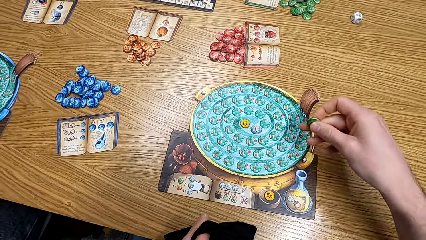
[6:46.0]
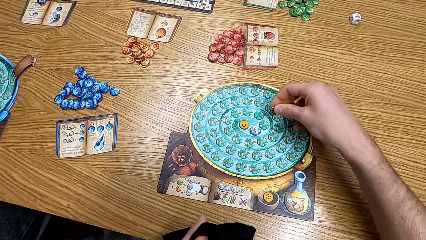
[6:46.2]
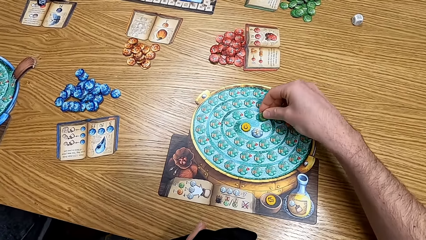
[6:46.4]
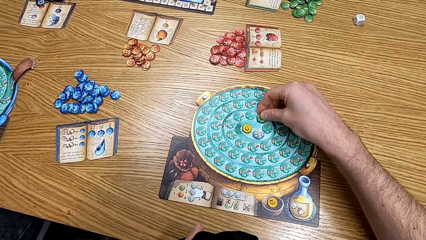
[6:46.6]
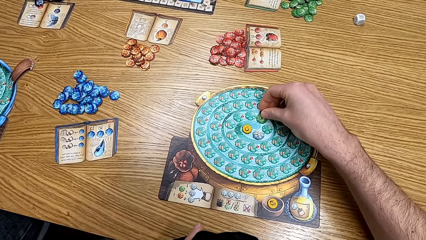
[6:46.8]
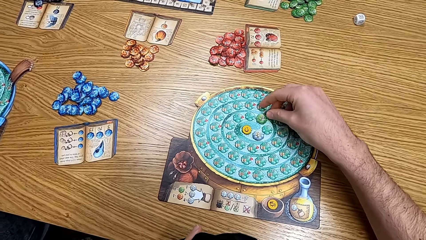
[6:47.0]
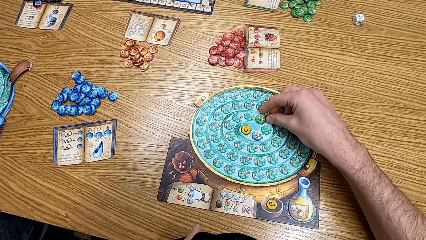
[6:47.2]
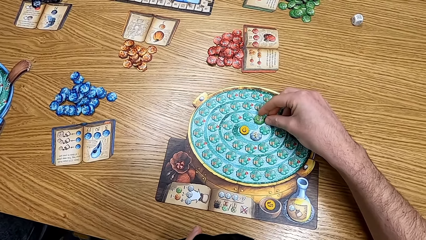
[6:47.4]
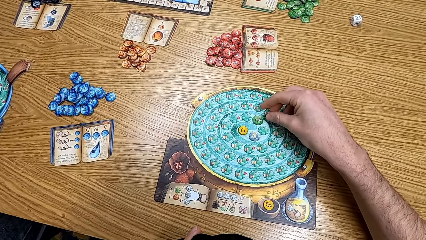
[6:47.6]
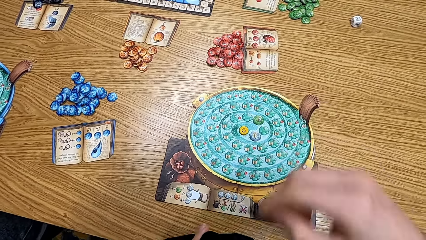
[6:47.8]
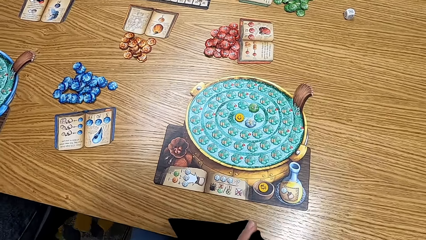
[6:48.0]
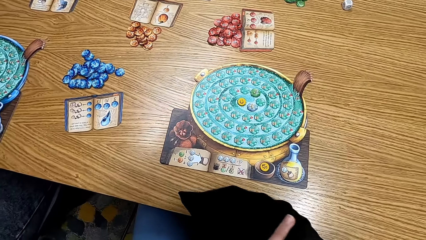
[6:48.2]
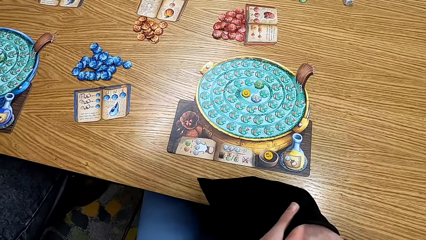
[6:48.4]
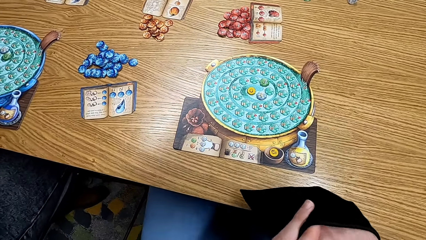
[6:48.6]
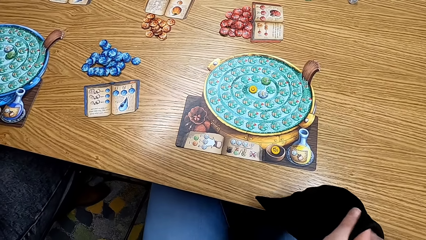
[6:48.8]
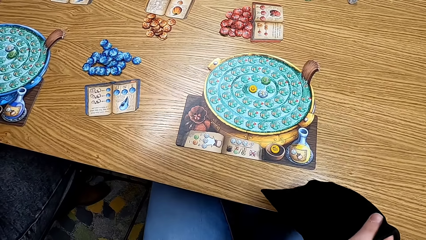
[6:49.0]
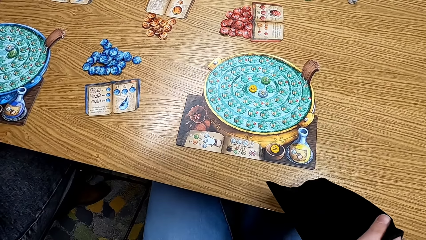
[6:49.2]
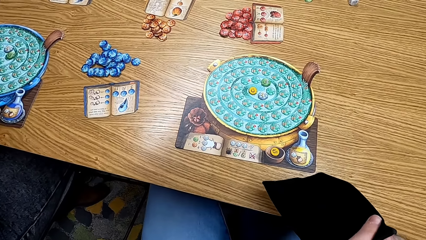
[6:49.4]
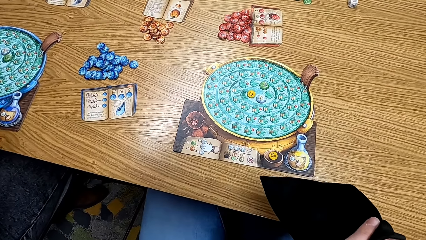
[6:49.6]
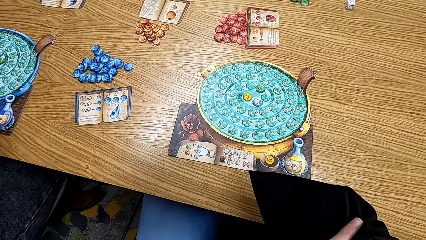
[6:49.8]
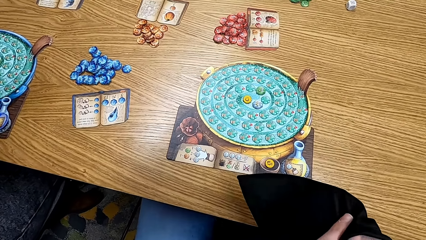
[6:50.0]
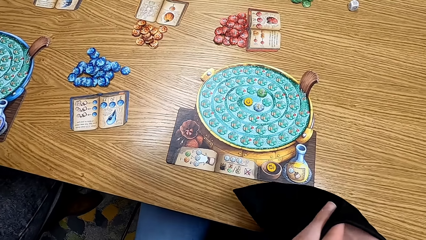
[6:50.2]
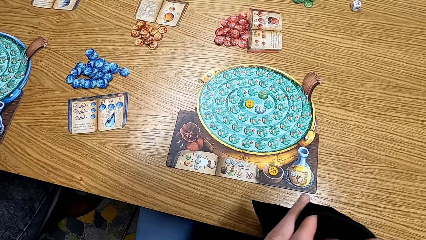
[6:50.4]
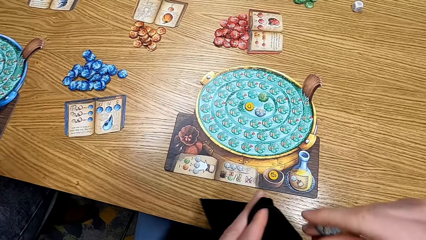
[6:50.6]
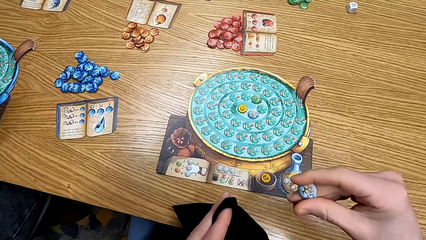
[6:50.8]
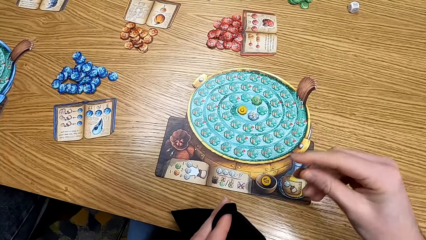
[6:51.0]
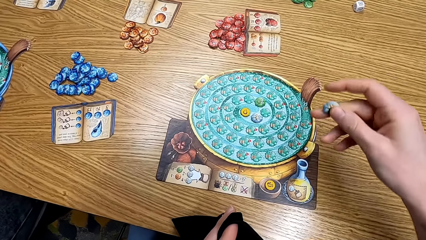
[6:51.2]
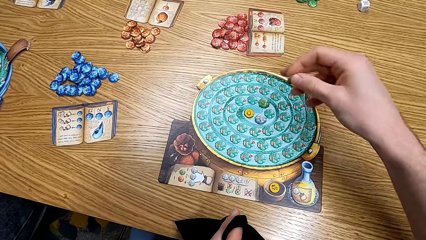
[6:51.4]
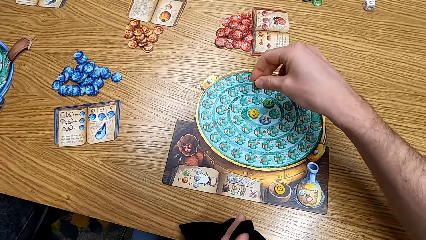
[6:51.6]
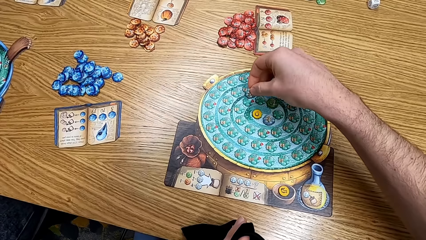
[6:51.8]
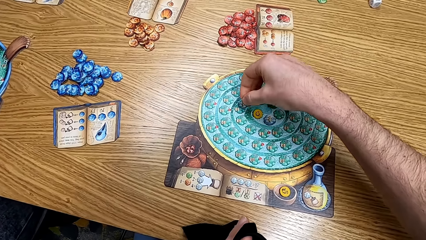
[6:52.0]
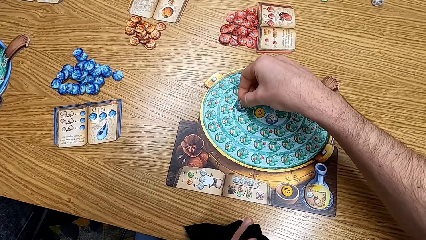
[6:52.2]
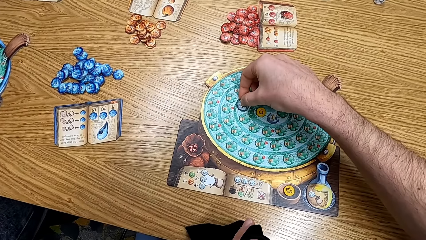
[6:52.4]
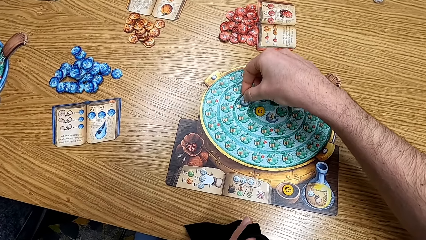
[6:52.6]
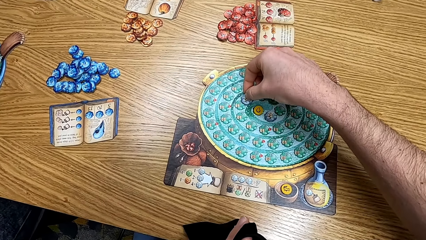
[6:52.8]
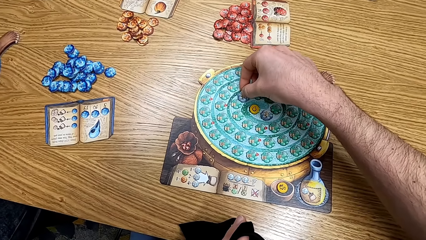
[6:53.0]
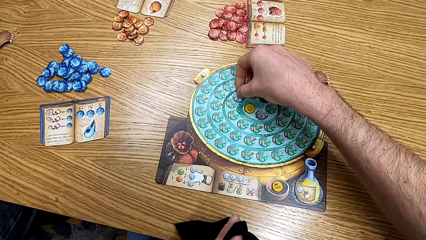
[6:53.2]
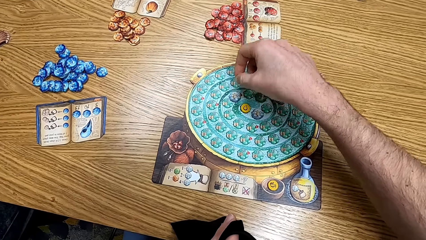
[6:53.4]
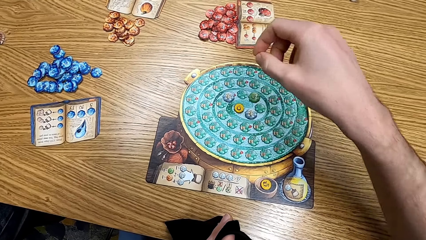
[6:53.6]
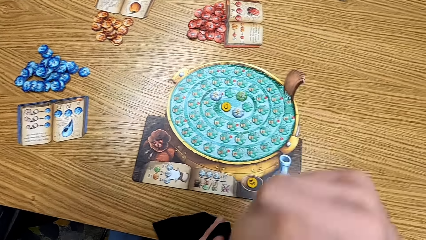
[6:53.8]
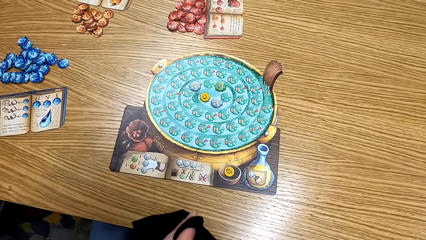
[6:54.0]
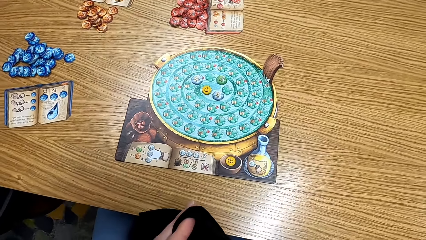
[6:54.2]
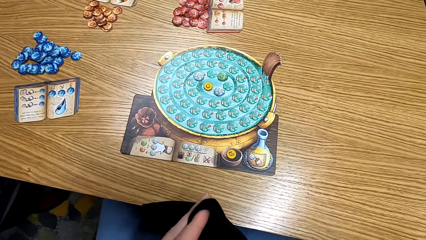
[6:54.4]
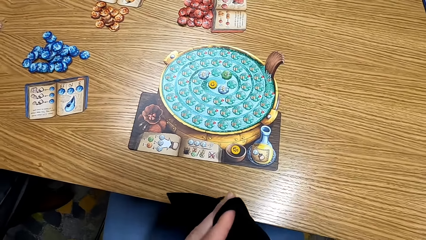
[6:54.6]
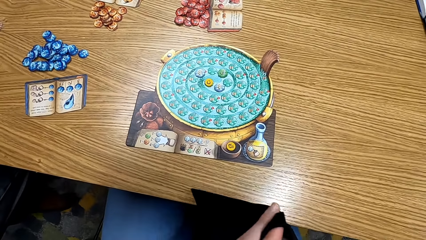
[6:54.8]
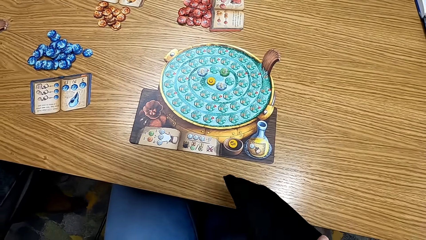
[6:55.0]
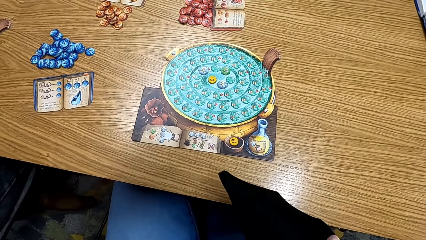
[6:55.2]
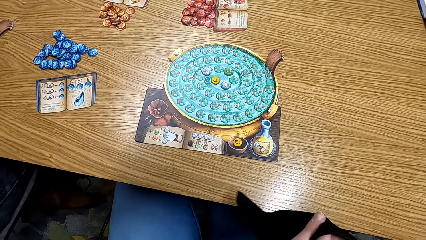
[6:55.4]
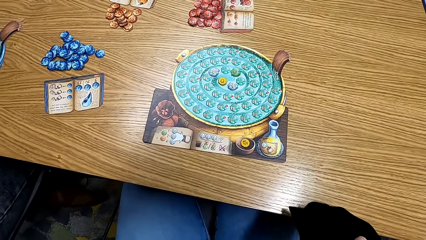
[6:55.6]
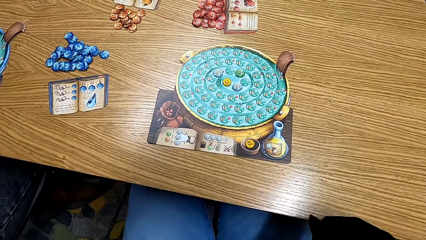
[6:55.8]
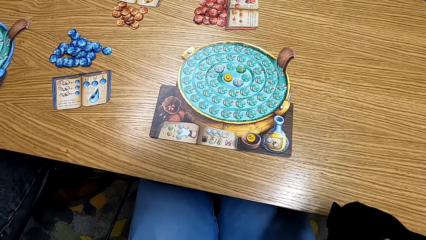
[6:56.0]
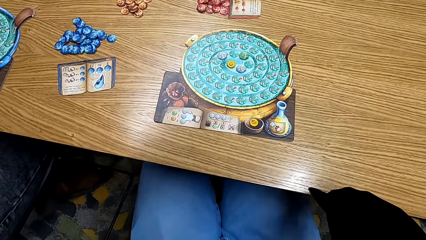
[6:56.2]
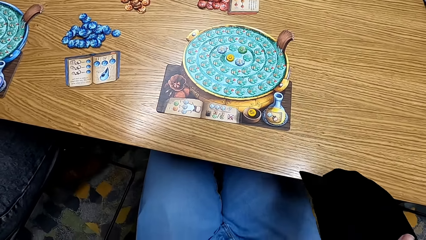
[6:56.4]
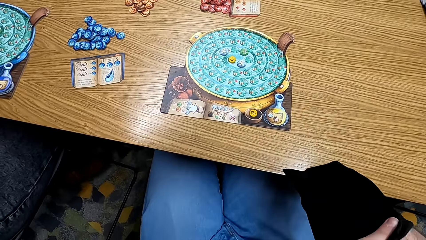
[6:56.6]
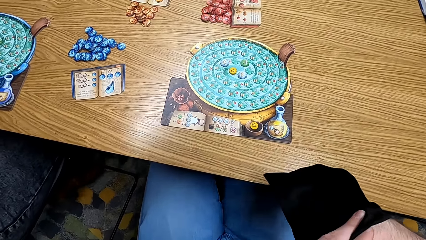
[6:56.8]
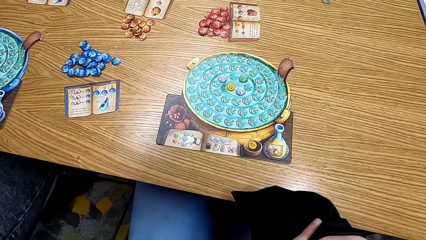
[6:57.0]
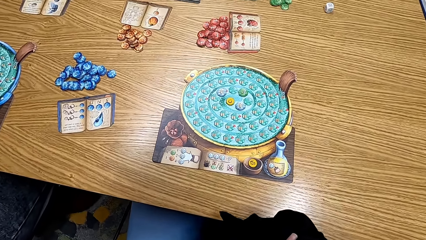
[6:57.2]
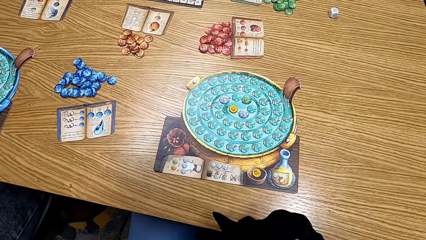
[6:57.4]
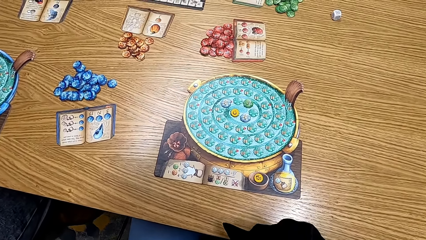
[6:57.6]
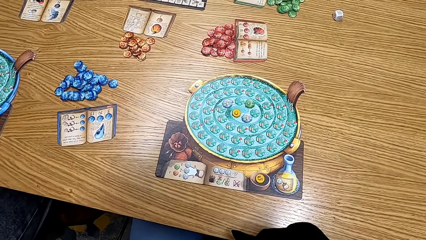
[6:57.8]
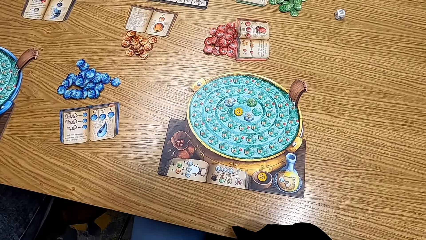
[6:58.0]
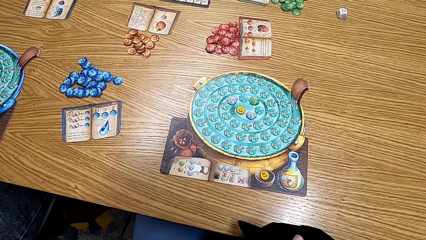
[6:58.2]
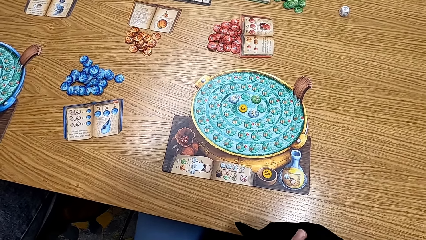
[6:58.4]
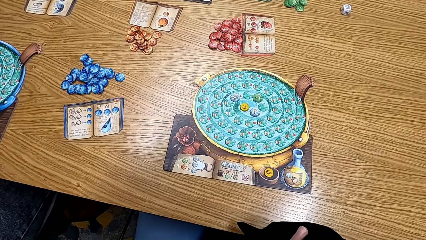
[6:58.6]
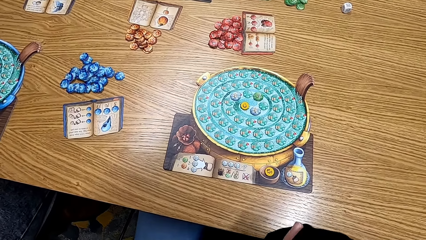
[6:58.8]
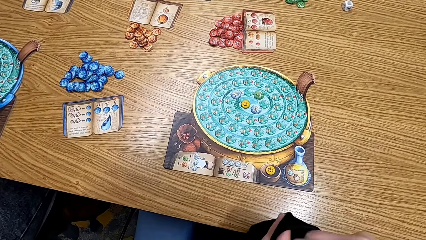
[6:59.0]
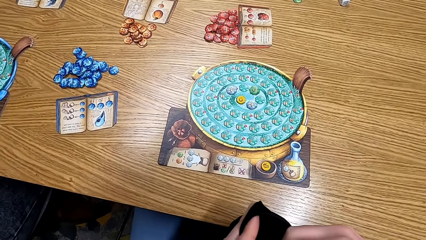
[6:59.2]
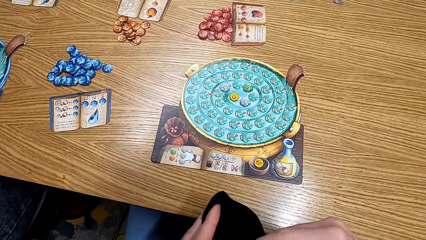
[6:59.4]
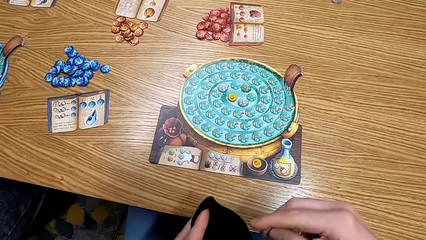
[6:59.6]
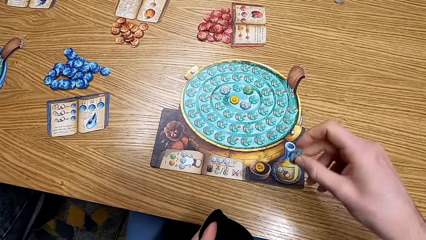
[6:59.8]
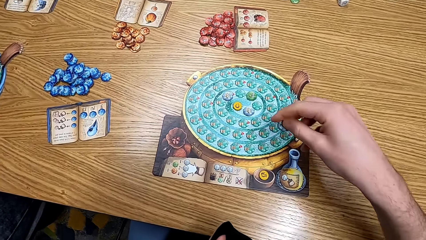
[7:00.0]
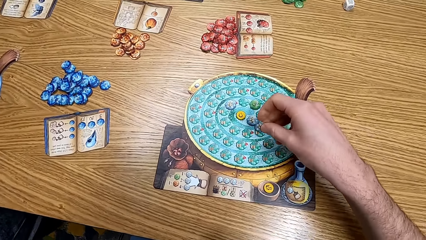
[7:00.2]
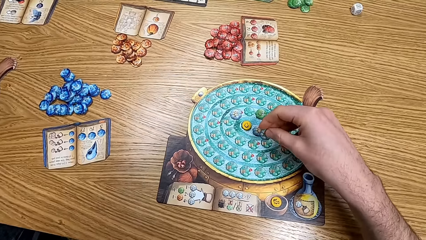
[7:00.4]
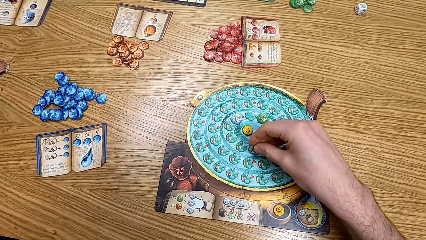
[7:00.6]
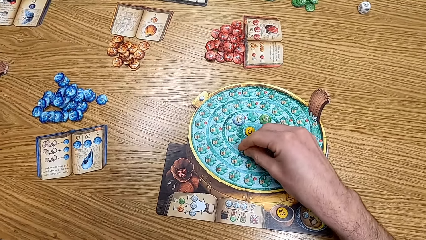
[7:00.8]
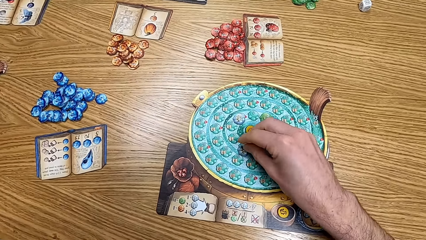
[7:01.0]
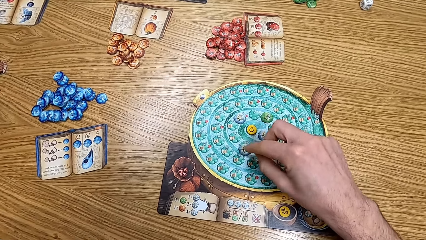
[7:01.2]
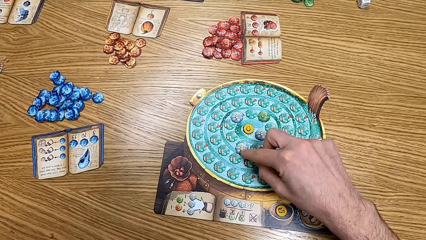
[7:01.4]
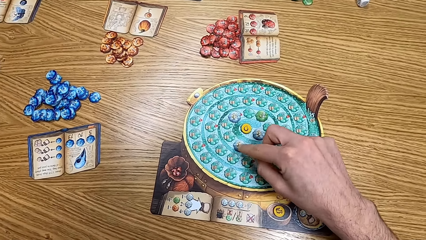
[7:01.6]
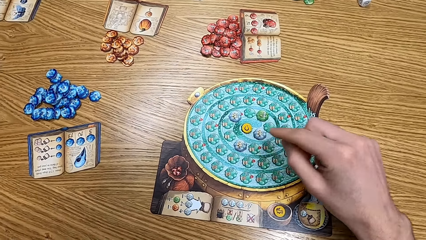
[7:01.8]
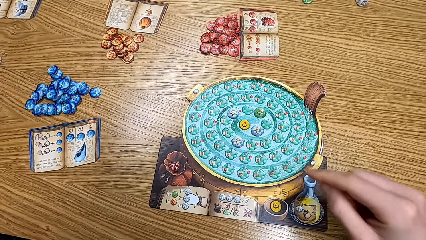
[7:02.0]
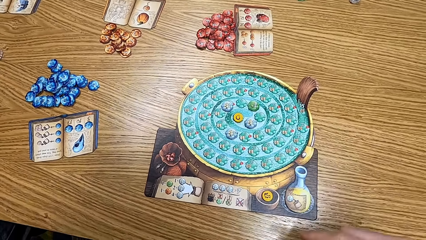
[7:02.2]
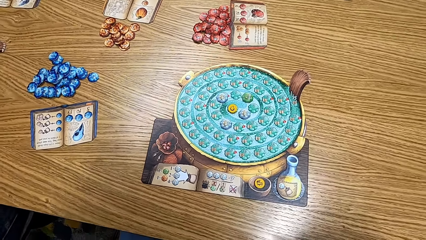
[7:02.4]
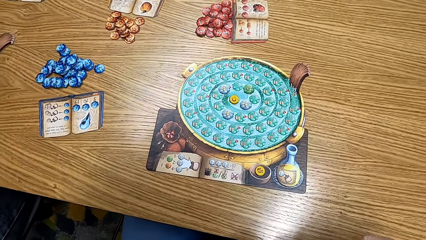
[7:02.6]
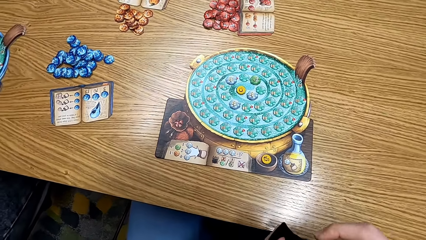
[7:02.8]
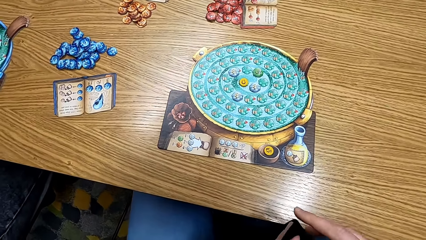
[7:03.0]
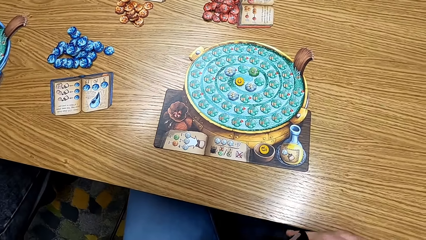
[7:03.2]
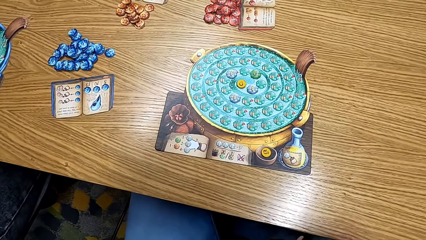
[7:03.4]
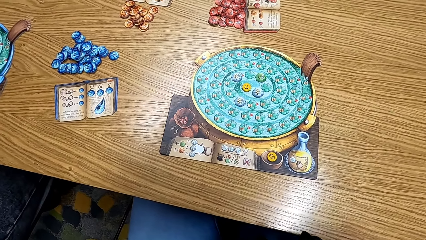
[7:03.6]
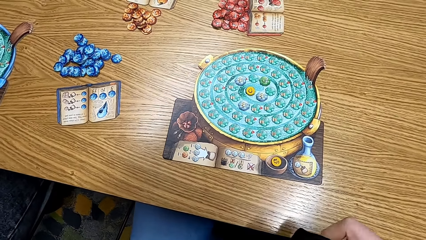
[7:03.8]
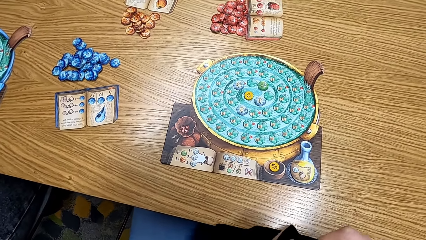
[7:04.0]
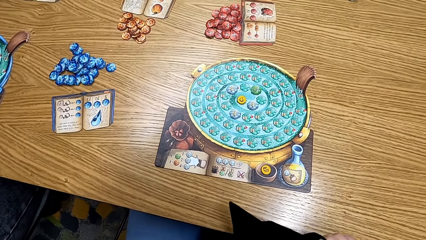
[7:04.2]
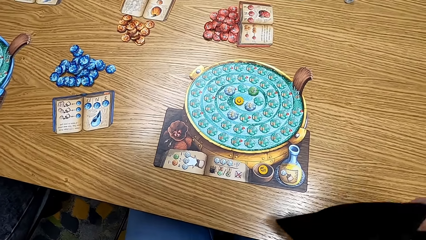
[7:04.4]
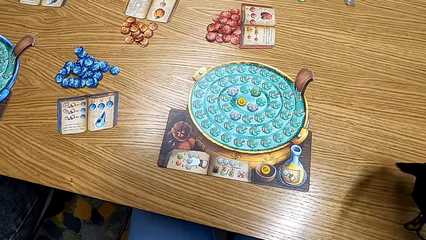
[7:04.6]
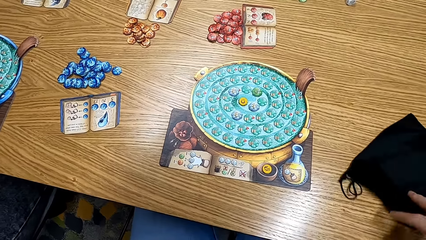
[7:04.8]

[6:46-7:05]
The camera wearer puts the cards on the table and plays the board game. They pick up the cards from the bag. They play the board game and put the cards on the table. They pick up the cards from the bag. They look at the table. They put the cards on the table and play the board game. They look at the table.
